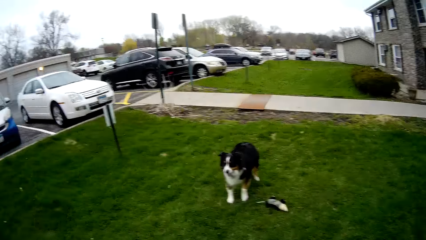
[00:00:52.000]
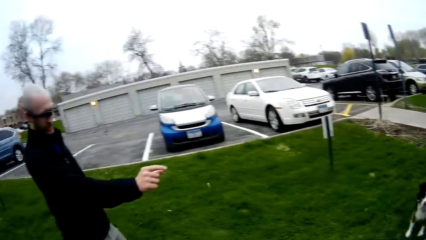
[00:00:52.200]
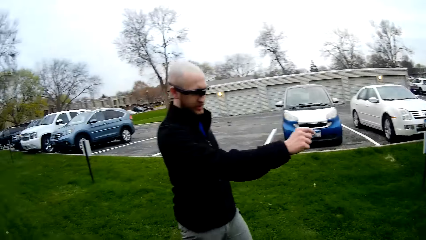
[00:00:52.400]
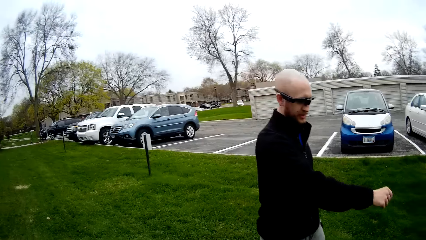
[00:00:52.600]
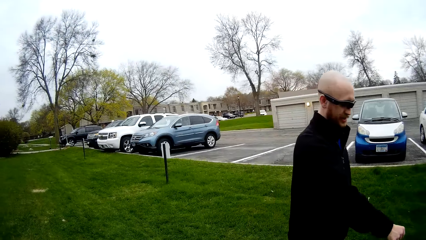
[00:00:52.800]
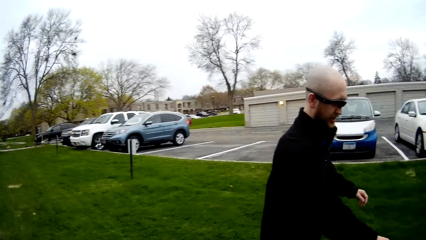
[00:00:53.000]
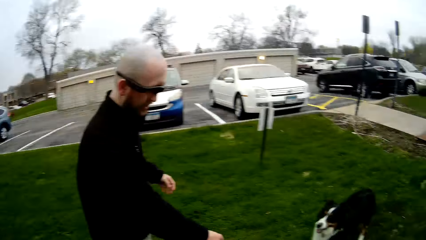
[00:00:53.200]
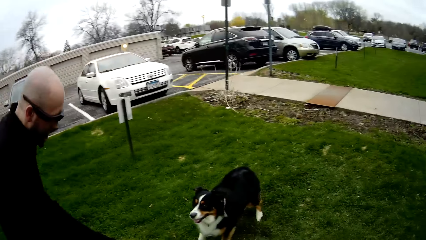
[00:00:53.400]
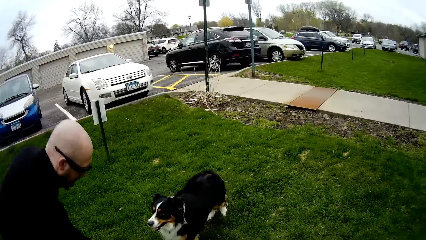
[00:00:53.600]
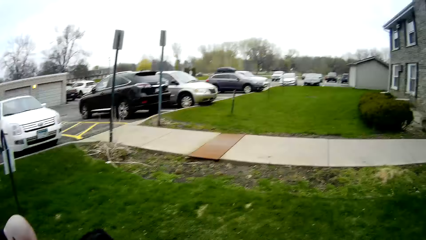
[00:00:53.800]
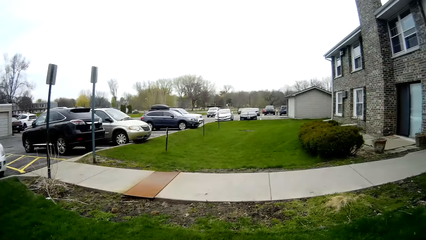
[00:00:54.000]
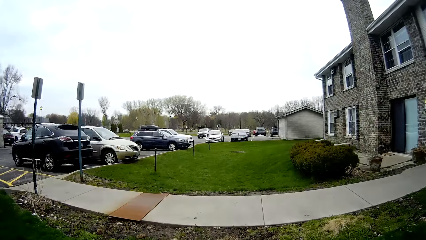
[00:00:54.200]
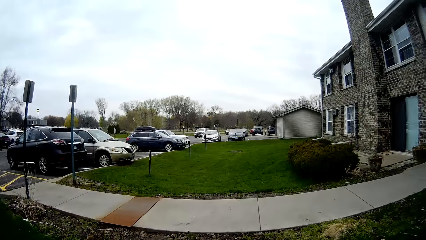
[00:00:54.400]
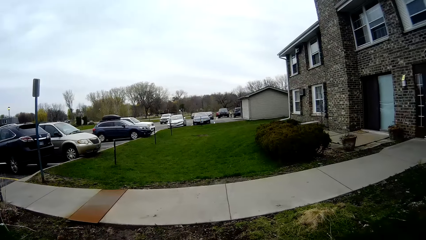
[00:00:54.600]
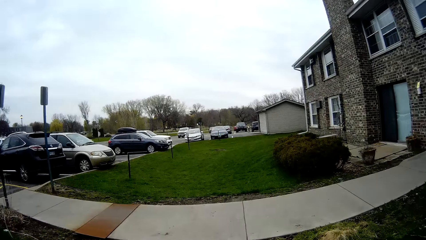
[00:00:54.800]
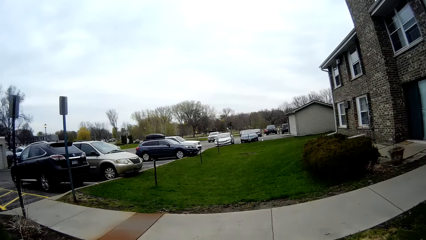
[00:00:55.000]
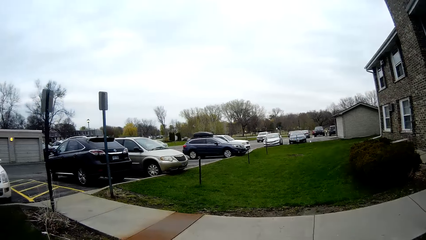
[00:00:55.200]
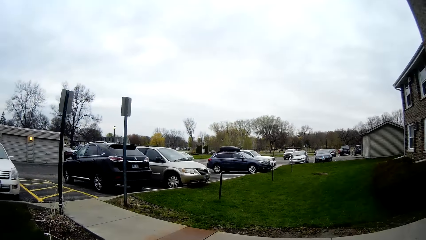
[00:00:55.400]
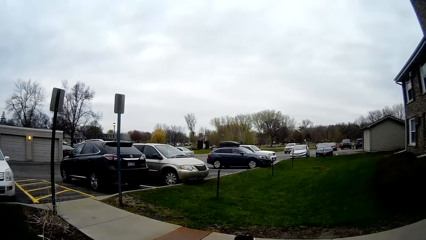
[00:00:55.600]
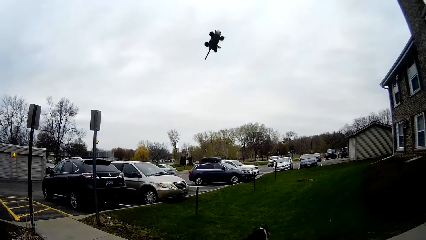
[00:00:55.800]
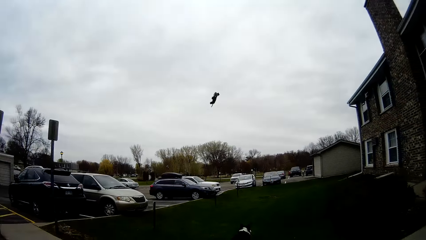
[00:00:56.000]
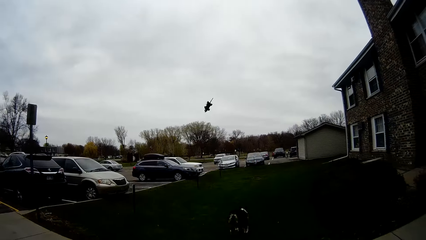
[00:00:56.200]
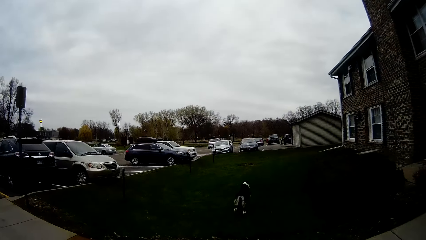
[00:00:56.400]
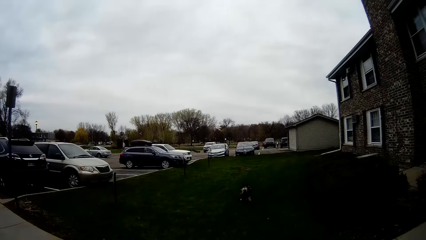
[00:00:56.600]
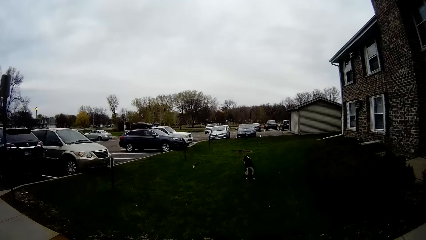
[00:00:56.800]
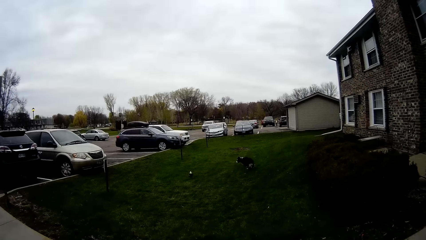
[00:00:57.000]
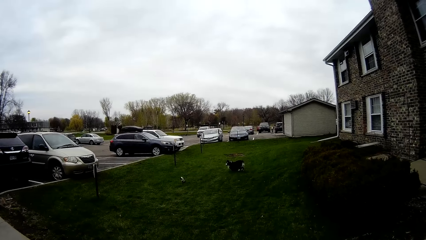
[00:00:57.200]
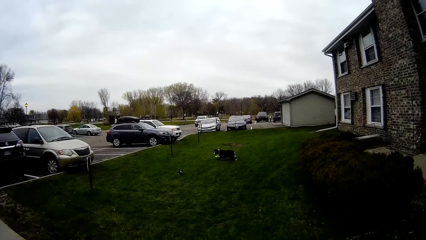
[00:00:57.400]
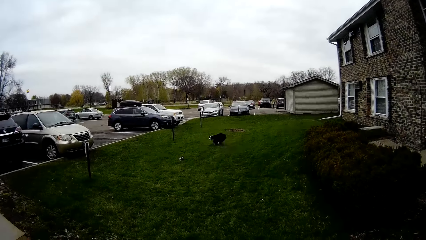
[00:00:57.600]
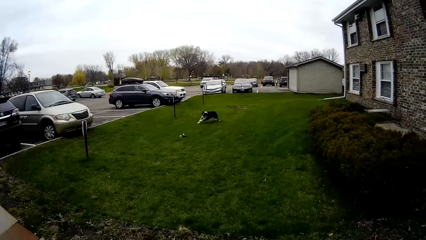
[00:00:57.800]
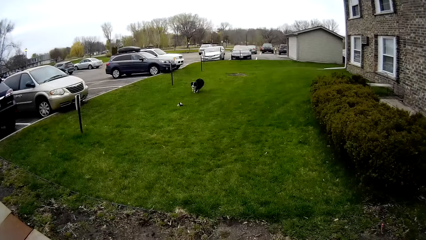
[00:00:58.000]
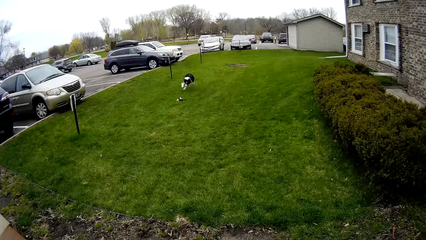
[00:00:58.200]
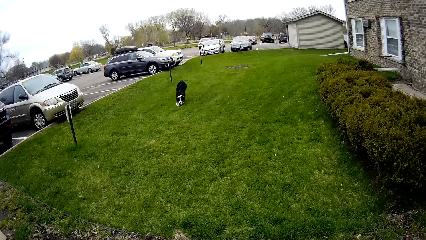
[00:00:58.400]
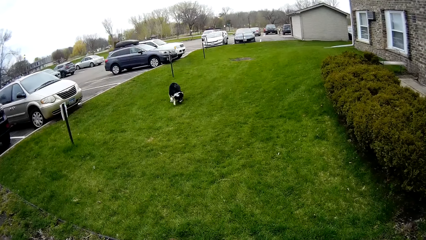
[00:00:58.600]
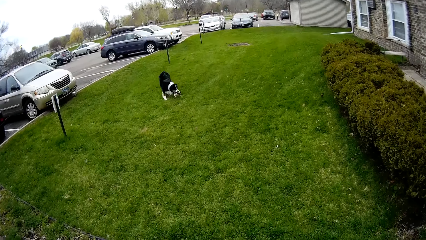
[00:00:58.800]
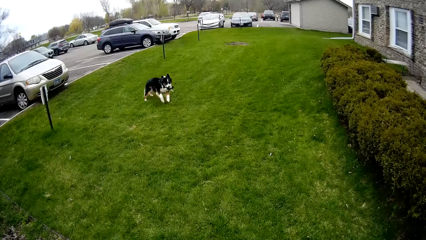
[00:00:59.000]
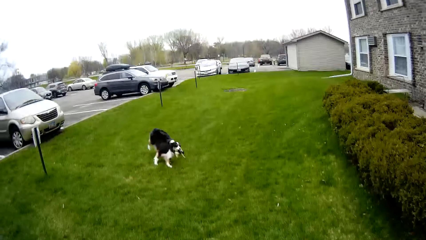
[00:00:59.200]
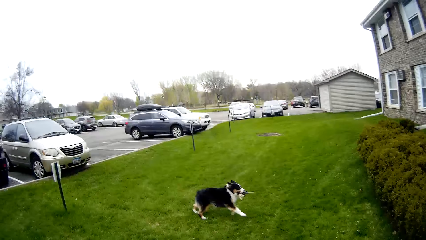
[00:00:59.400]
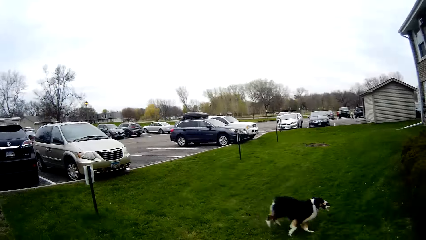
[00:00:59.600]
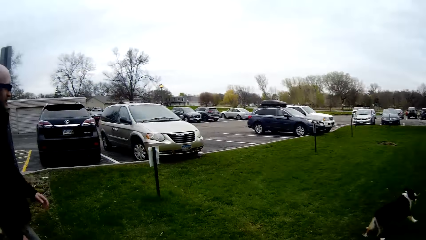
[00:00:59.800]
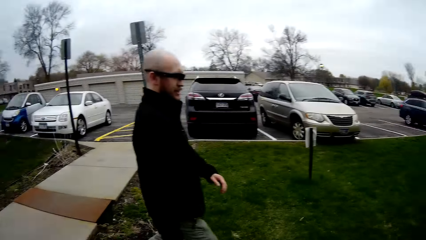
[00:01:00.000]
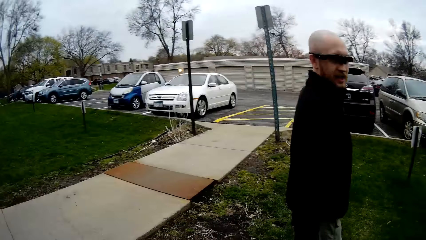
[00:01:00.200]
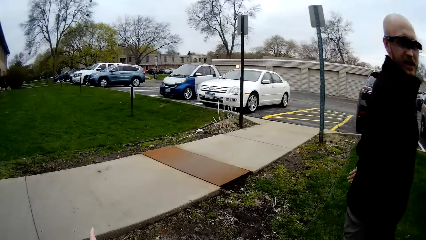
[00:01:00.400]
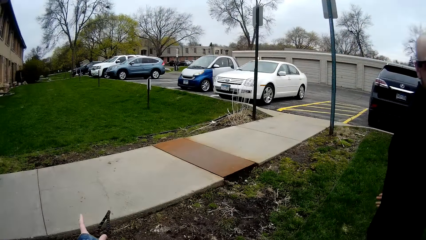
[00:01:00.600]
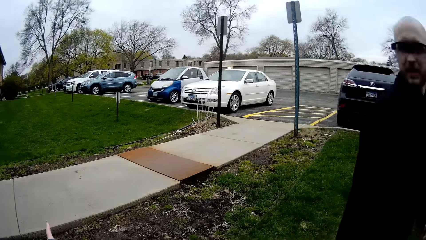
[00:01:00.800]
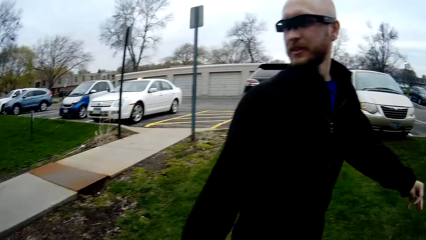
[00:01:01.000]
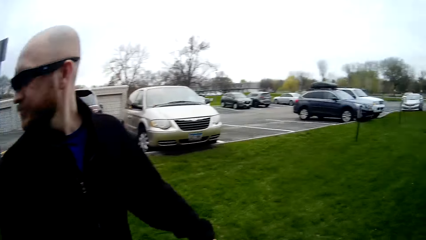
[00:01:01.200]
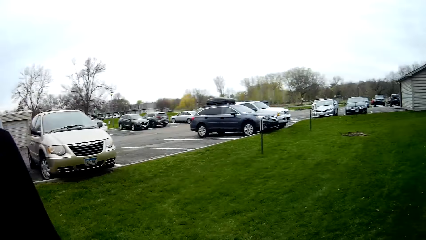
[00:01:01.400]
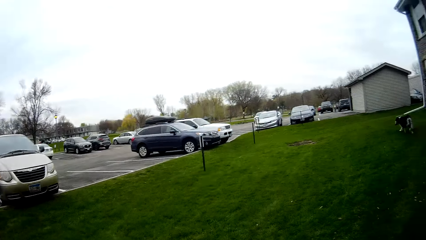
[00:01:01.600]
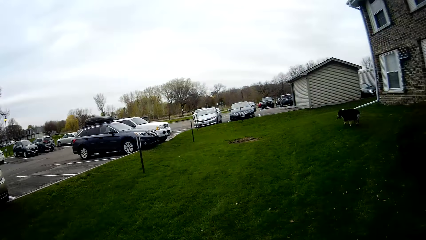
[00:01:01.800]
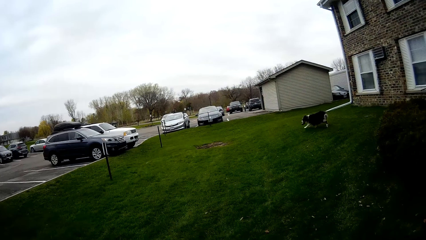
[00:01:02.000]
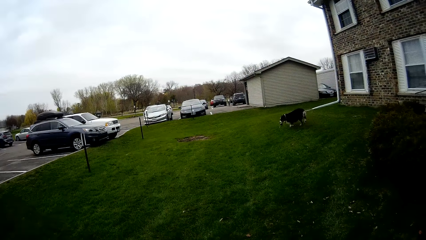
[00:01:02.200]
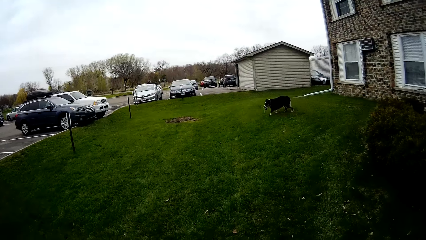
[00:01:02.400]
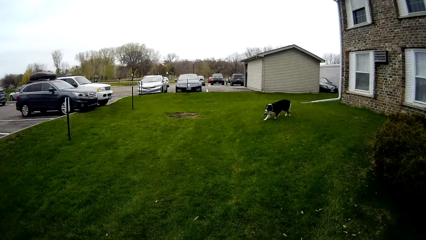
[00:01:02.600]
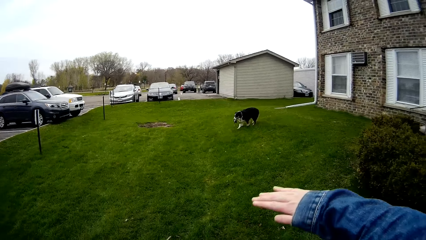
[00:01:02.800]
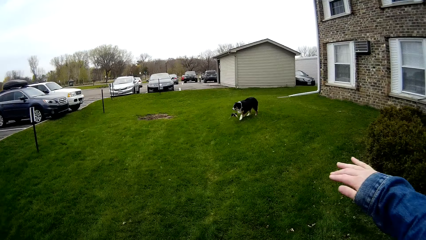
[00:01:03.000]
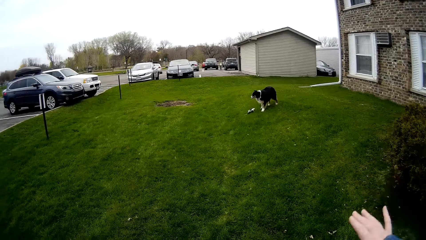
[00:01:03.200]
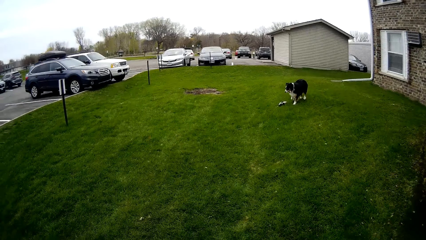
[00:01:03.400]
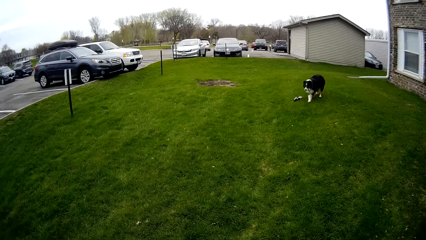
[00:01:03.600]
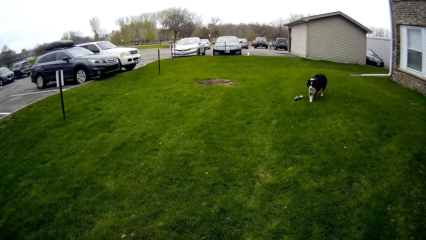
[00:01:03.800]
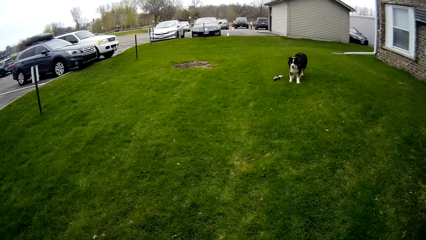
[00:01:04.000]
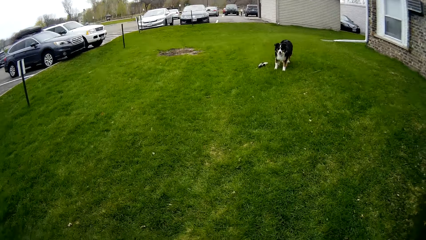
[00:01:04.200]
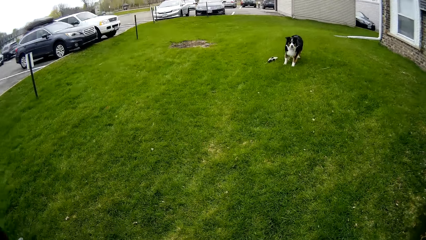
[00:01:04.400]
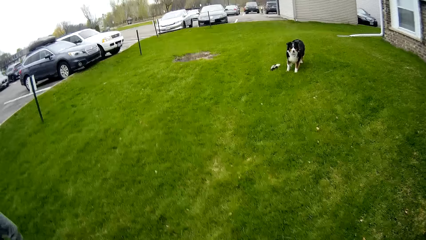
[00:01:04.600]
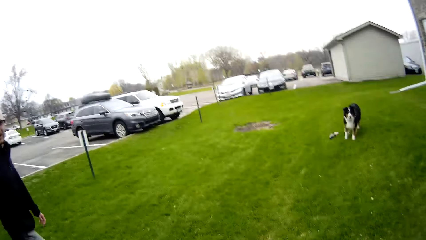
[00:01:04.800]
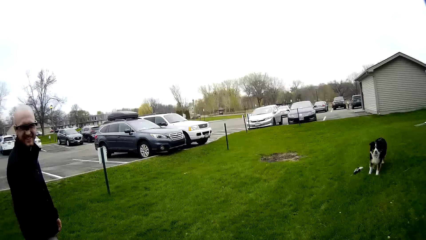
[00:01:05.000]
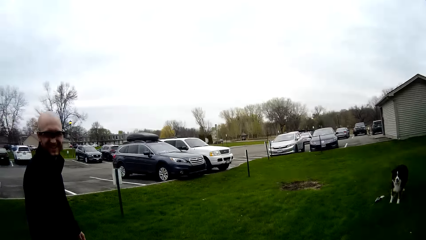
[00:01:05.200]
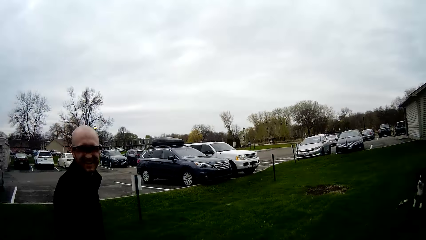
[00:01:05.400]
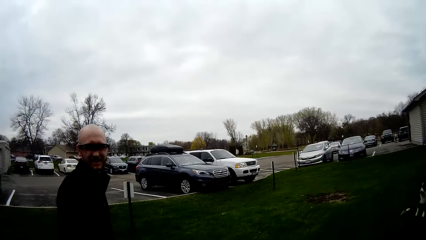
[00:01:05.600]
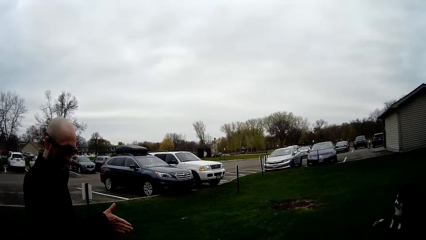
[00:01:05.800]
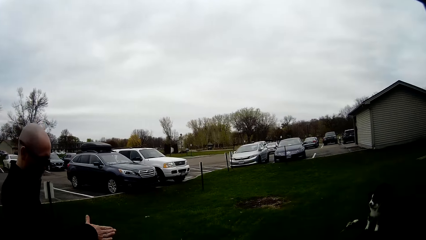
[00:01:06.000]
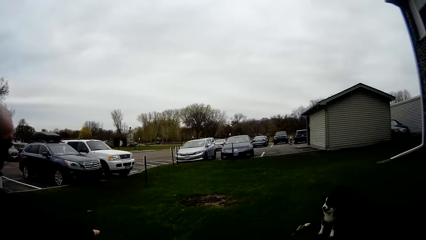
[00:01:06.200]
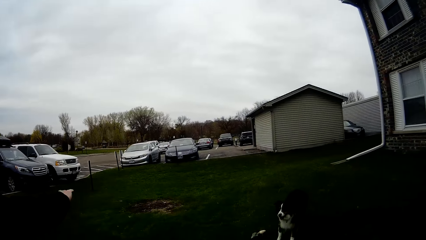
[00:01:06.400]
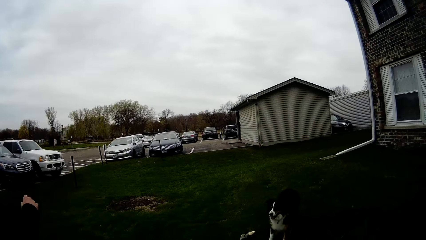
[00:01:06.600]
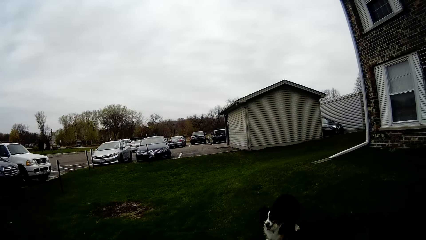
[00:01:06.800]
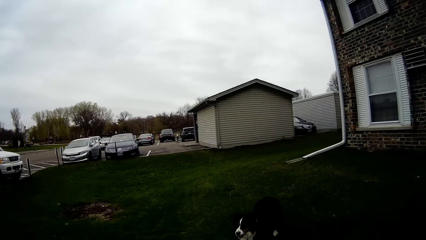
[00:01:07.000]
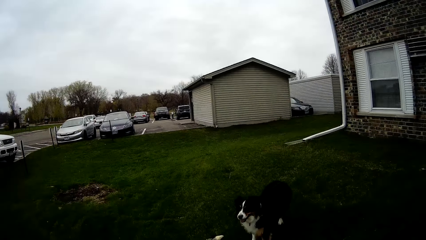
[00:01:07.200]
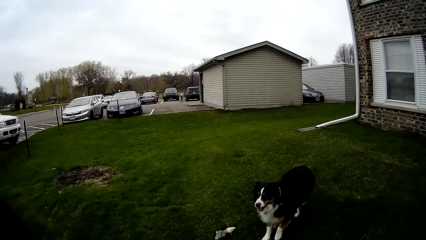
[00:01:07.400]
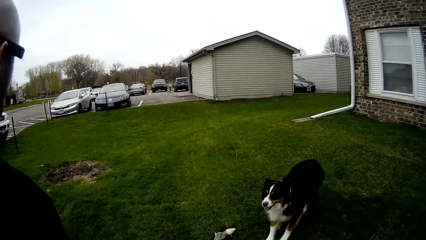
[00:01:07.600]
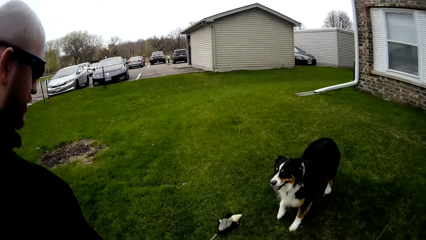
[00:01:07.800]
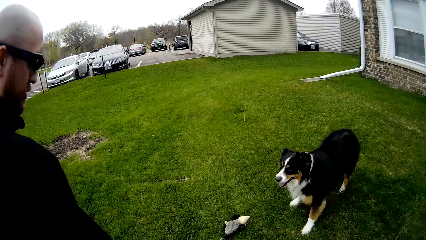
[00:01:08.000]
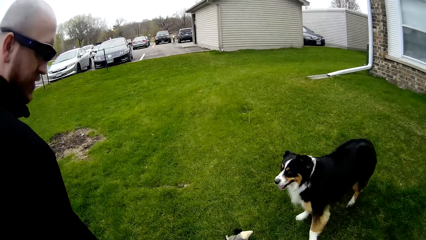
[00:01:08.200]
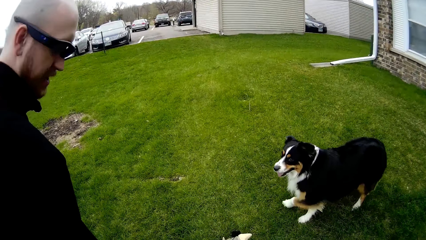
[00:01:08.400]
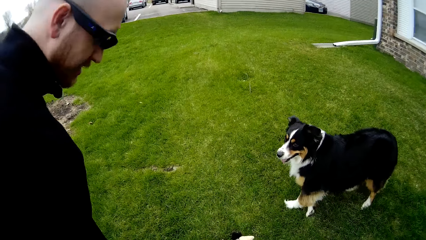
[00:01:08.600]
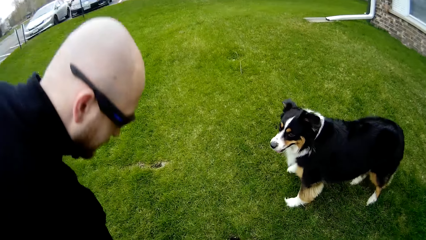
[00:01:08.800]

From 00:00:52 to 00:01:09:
The man stretches the hand. He picks up the toy from the ground with his right hand. The camera wearer looks around. The man throws the toy in his right hand. The dog runs after the toy. The camera wearer throws the teddy bear. The dog picks up the toy from the ground with its mouth. The man looks around. The camera wearer talks and stretches the hand. The man walks around.
